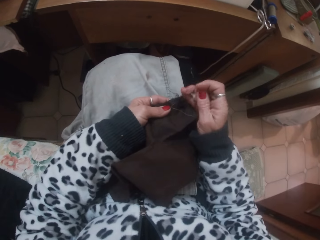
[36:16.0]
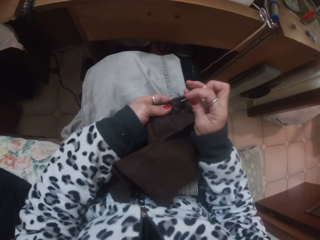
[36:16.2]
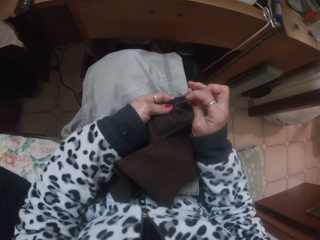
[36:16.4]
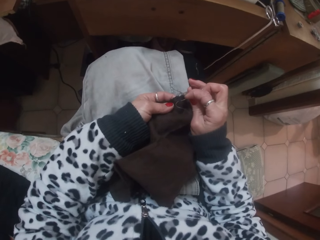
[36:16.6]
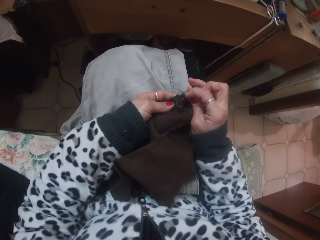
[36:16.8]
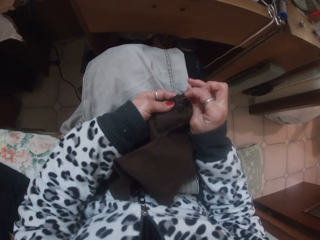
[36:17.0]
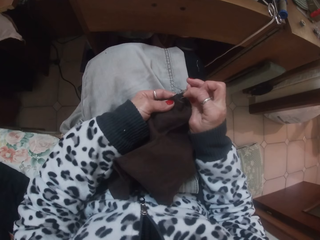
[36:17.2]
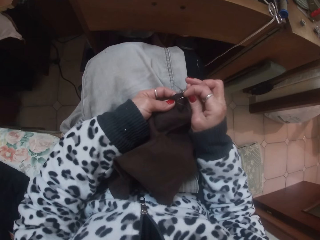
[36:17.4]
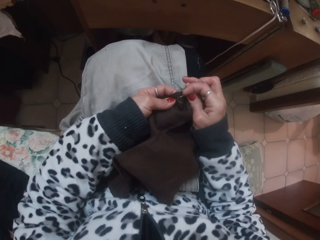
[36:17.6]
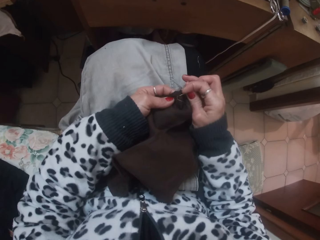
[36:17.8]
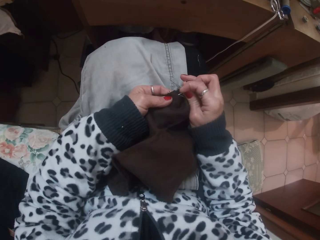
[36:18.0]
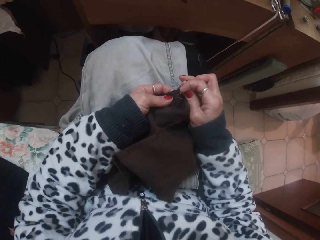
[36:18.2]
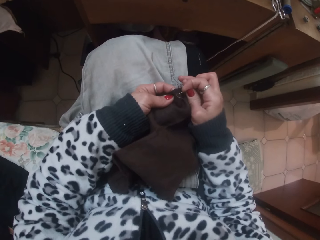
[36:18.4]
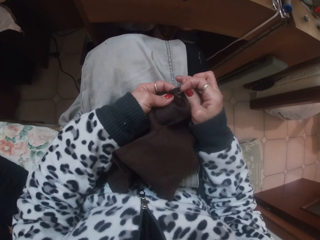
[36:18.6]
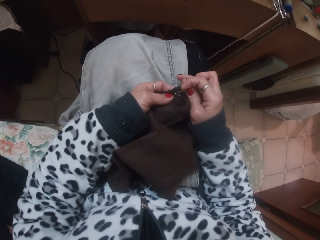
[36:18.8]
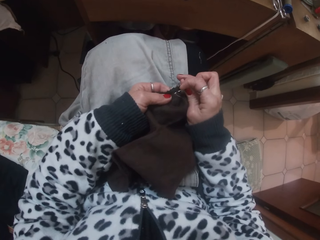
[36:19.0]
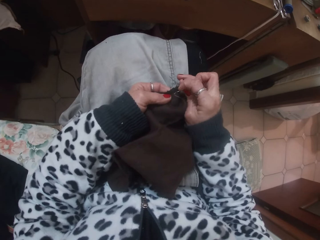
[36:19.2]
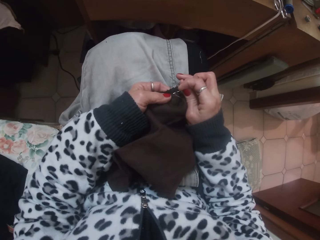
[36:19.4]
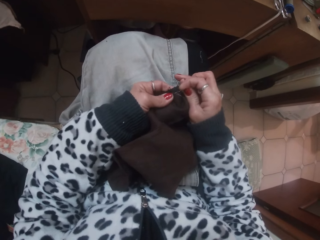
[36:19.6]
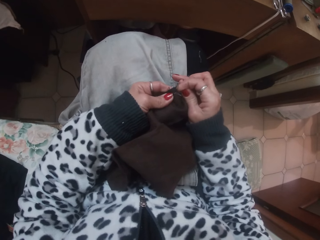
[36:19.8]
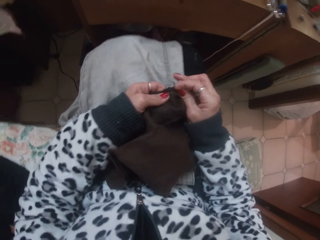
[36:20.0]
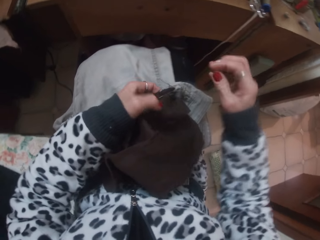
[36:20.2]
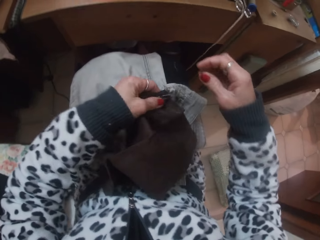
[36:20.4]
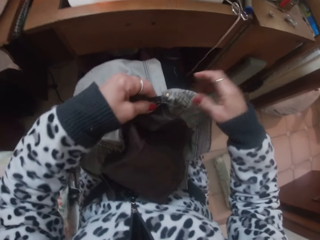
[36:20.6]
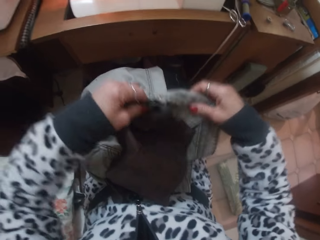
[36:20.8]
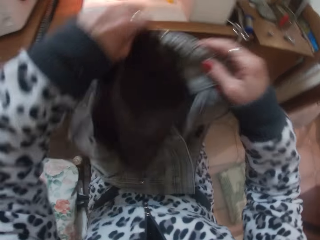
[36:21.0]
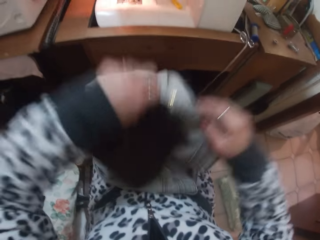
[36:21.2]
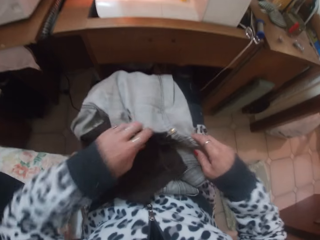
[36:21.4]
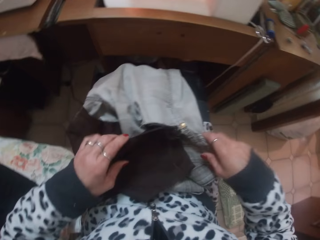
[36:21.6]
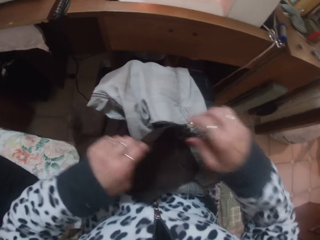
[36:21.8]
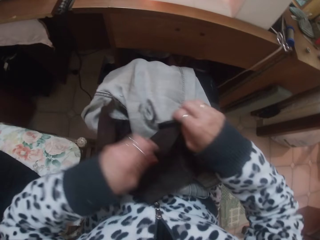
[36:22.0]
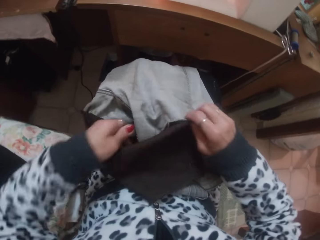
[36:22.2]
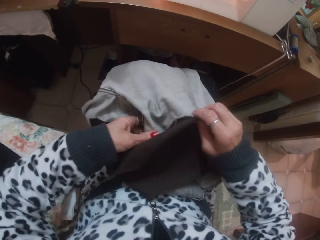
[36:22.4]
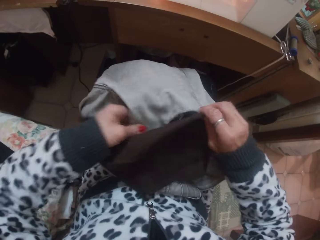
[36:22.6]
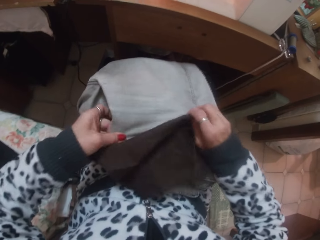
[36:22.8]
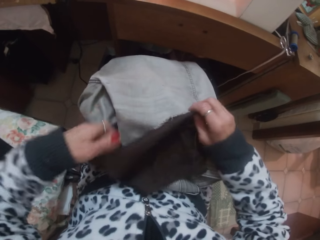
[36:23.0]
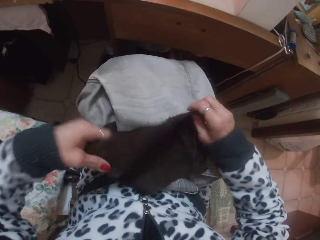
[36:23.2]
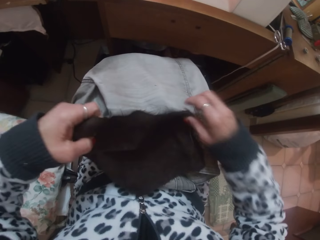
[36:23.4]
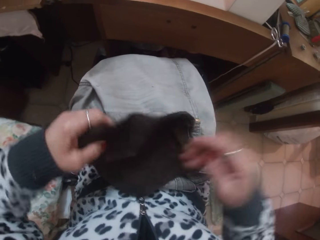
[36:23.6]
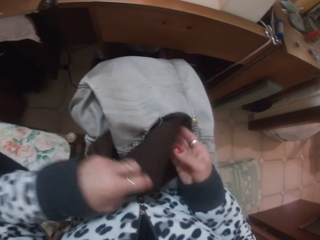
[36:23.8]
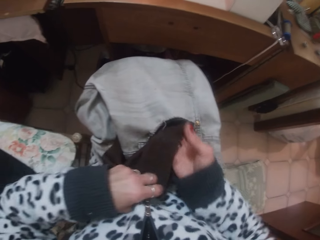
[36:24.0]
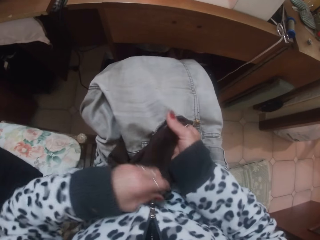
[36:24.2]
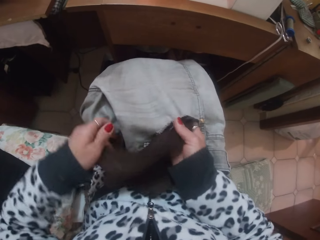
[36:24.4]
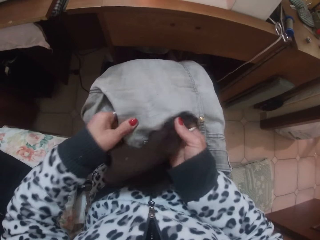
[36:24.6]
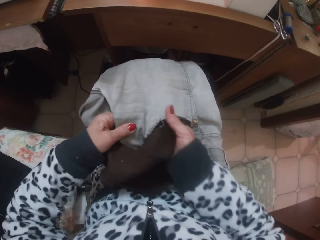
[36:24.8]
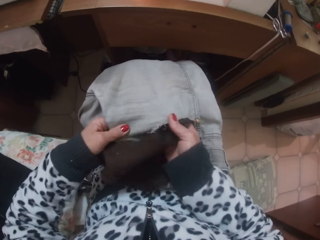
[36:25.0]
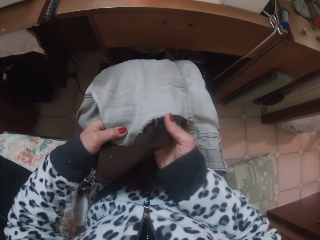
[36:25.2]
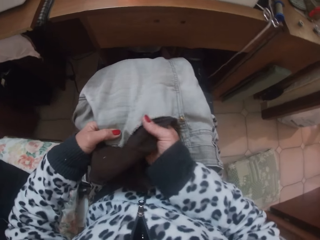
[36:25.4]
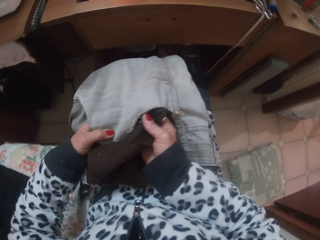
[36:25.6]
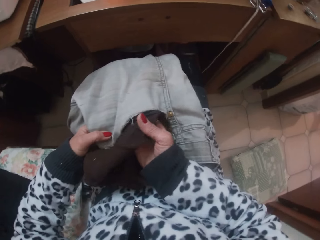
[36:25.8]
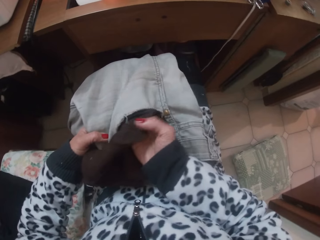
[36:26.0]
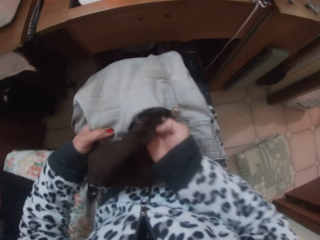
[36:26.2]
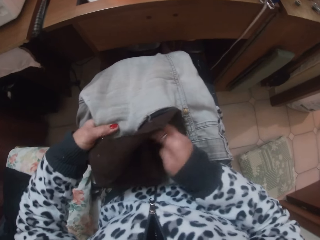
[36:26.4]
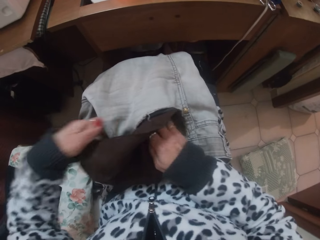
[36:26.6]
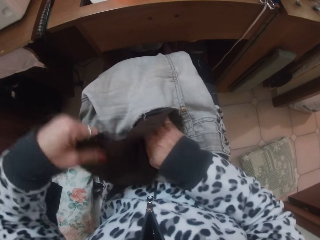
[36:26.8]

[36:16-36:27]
The camera wearer knits the cloth. They adjust the fabric with both hands. They make the cloth.

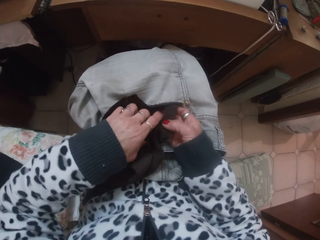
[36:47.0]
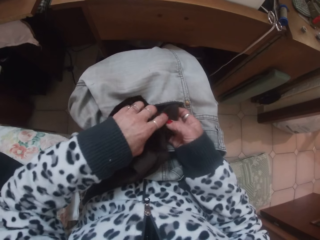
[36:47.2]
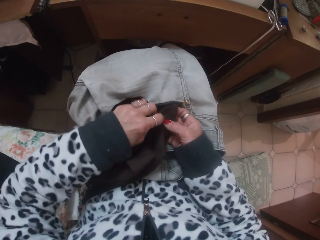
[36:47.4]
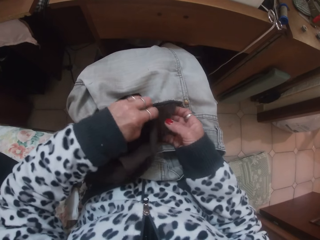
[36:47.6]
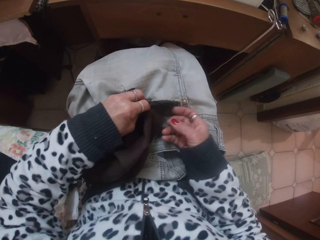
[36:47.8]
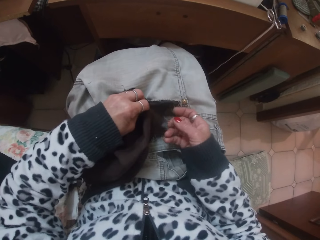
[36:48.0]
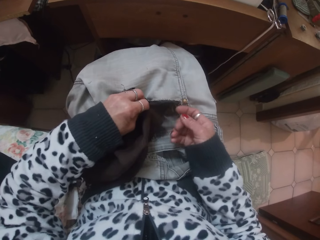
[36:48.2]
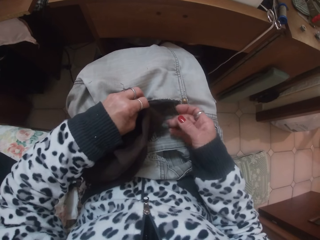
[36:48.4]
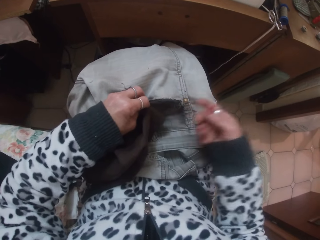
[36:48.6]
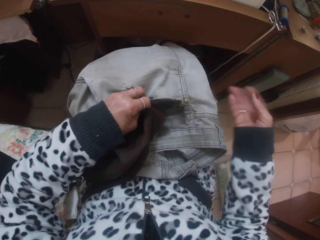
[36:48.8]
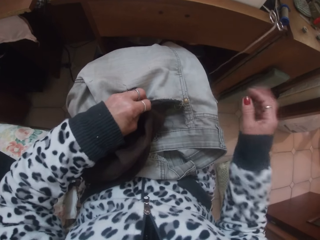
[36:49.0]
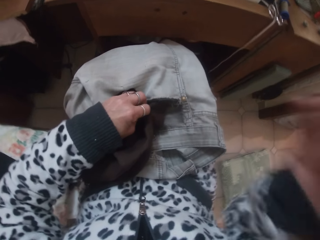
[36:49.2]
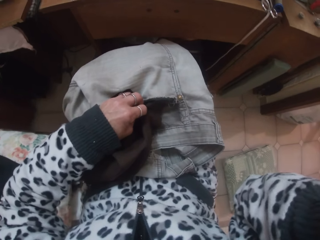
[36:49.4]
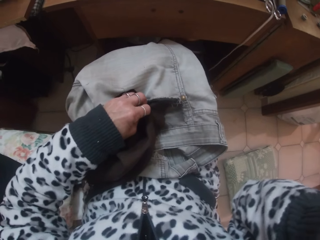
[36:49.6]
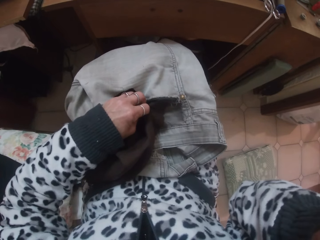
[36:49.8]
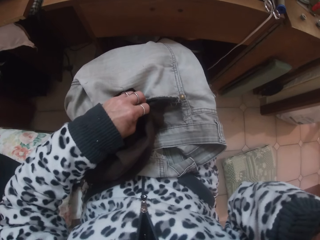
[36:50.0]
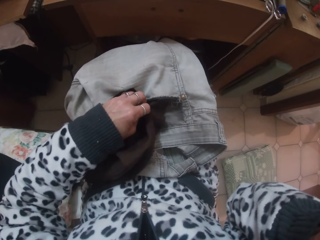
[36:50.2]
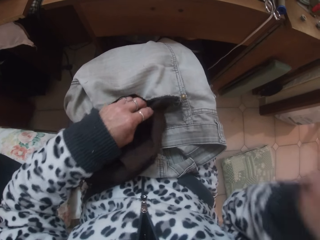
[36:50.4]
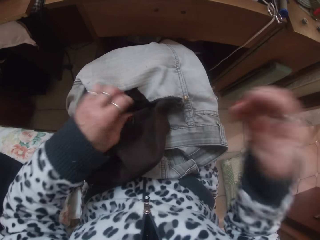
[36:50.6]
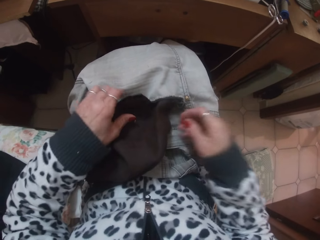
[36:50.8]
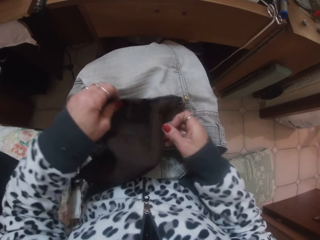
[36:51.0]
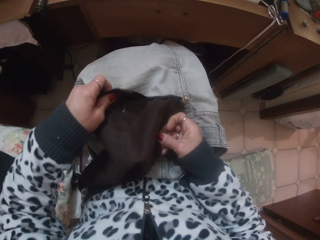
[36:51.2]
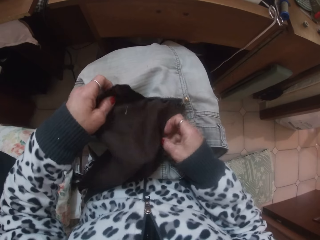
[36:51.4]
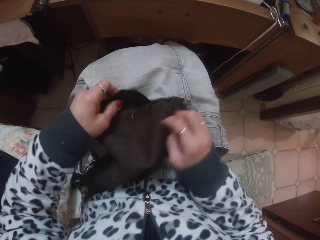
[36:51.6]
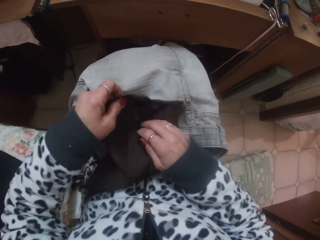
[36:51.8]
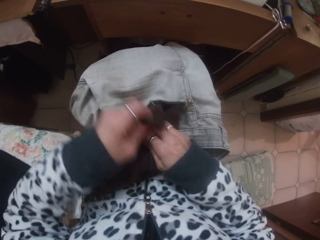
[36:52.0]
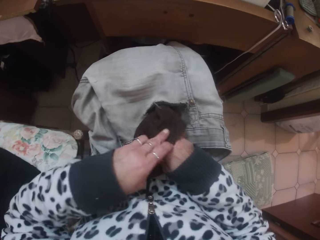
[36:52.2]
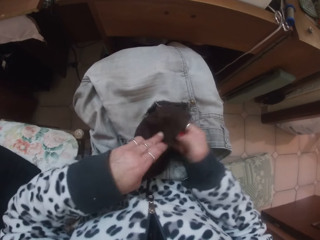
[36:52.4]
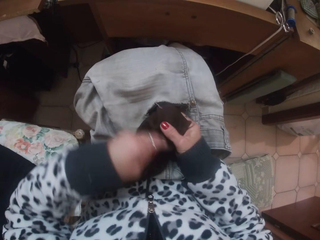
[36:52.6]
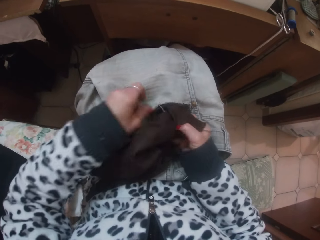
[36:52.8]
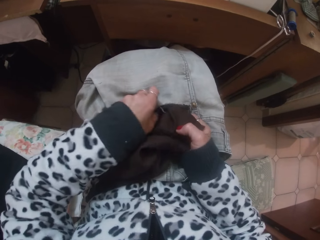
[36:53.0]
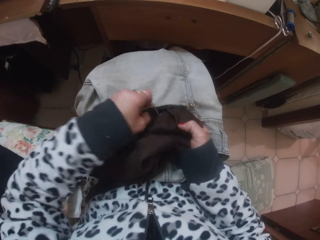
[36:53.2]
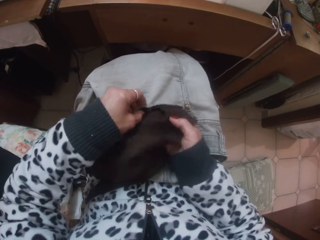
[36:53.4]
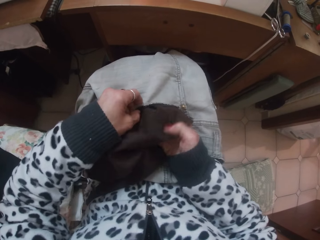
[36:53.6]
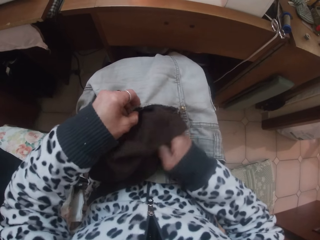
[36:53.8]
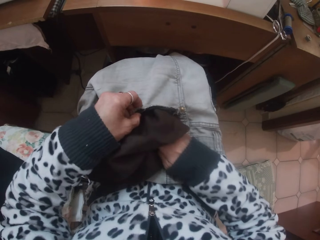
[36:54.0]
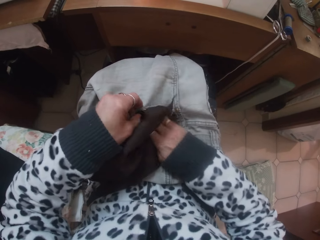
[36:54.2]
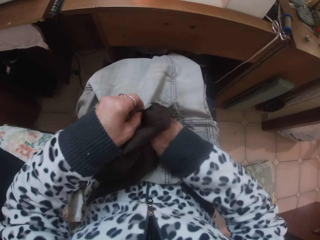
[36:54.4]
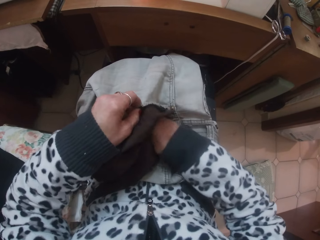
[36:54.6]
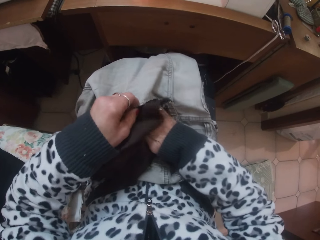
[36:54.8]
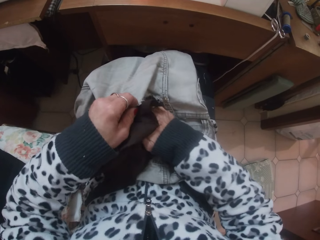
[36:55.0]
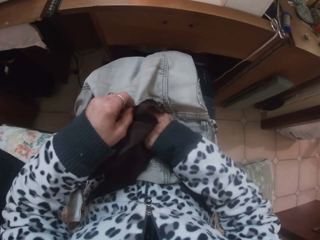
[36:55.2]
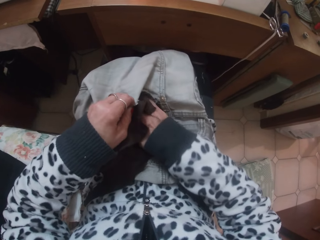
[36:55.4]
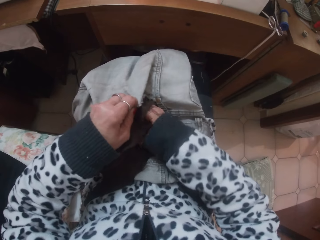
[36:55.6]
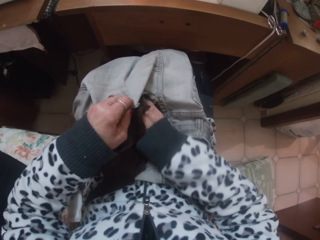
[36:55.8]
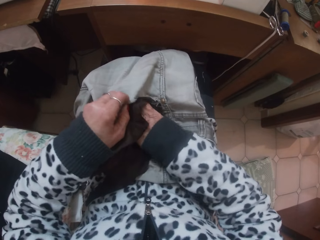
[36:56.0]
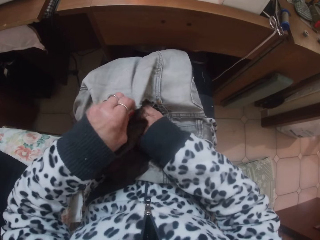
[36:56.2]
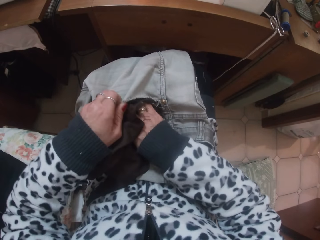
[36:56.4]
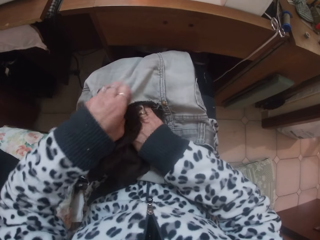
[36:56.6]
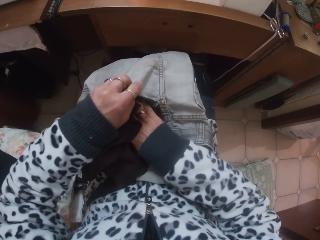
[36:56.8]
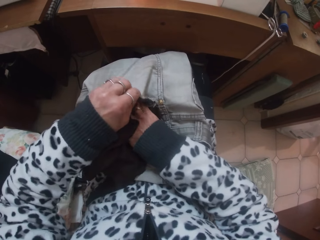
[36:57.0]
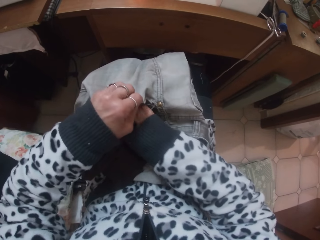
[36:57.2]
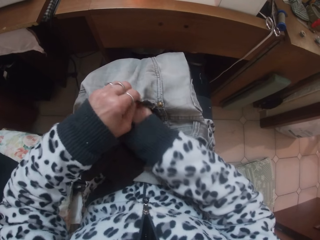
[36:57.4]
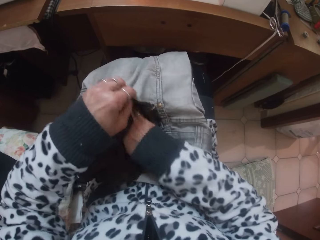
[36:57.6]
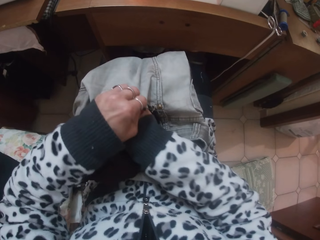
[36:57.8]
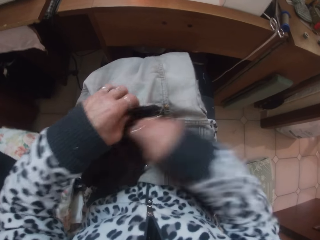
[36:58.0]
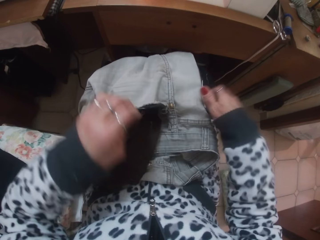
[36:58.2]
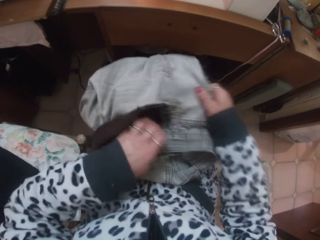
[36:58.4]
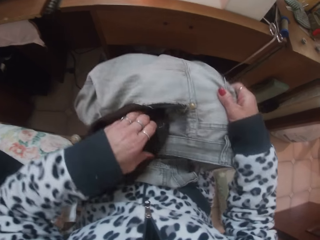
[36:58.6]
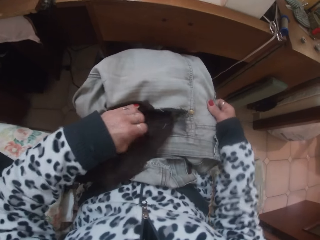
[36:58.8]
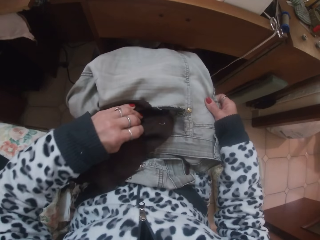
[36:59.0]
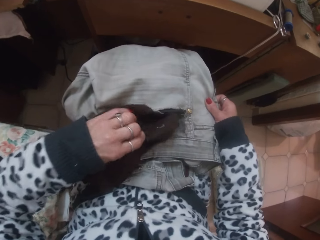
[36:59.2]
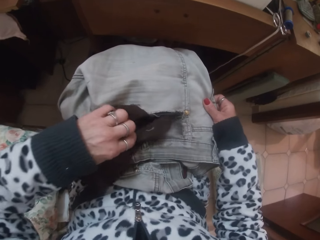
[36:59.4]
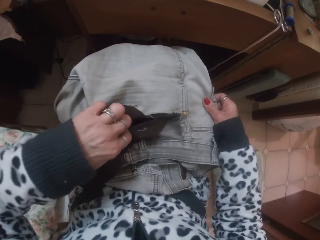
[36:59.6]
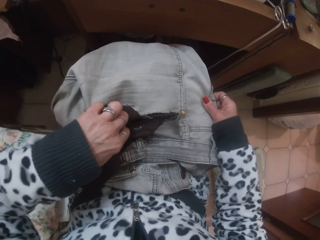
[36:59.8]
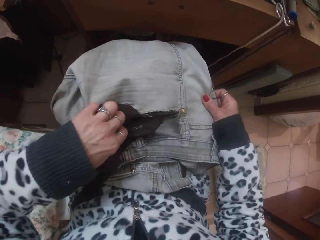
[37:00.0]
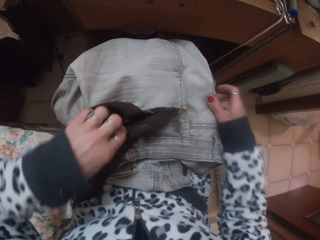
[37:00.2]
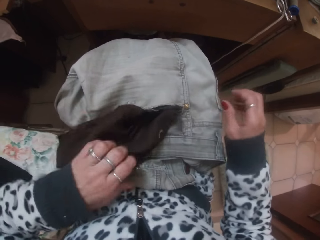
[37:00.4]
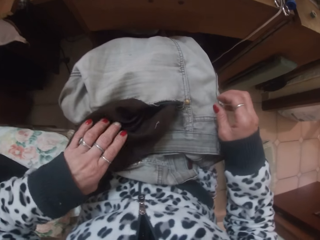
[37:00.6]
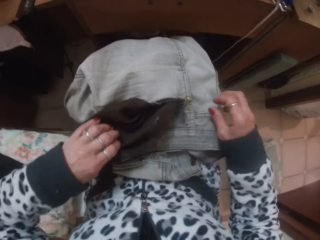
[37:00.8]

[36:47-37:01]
The camera wearer raises her right hand to adjust the camera. She makes the cloth. She tucks the fabric into the pocket of the jean with her right hand.
